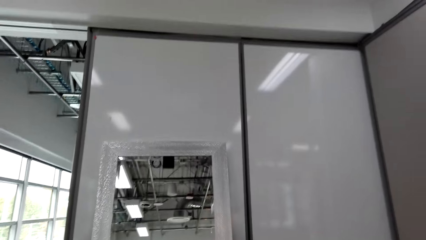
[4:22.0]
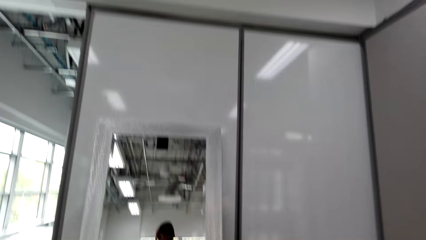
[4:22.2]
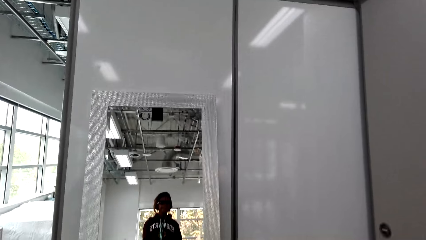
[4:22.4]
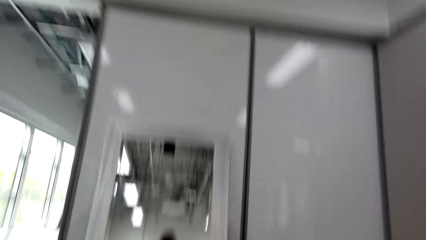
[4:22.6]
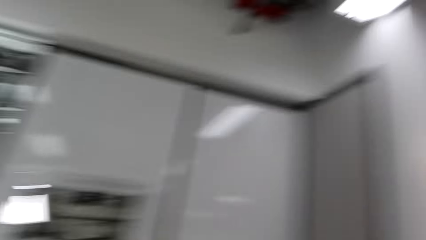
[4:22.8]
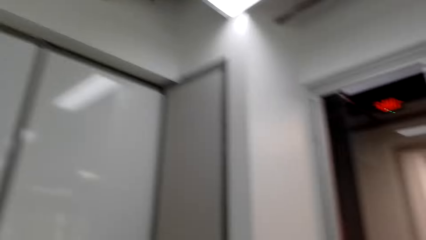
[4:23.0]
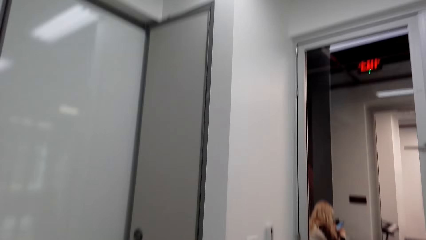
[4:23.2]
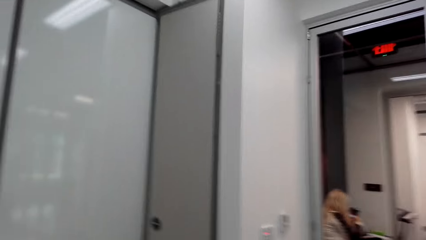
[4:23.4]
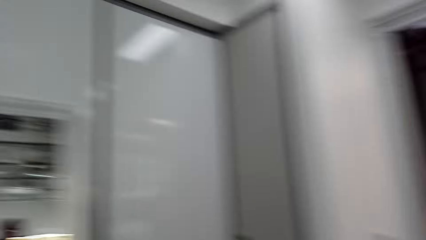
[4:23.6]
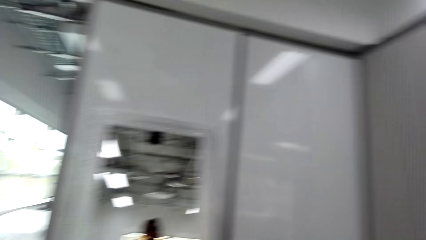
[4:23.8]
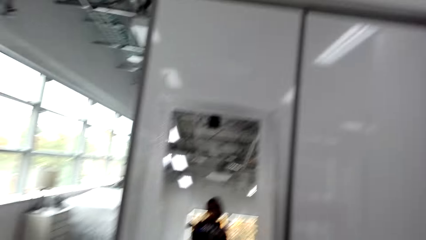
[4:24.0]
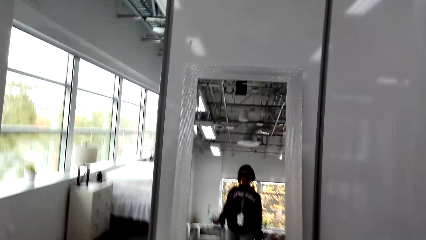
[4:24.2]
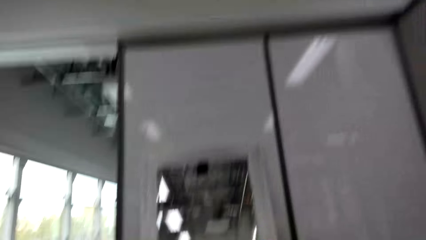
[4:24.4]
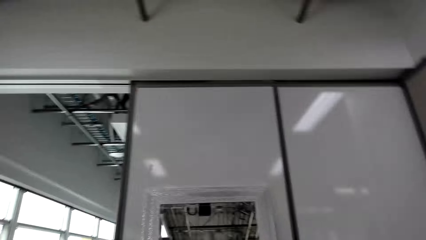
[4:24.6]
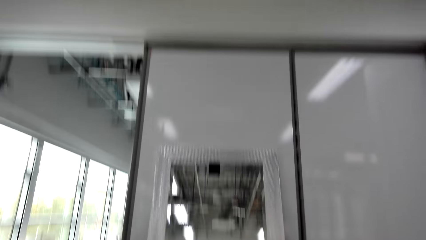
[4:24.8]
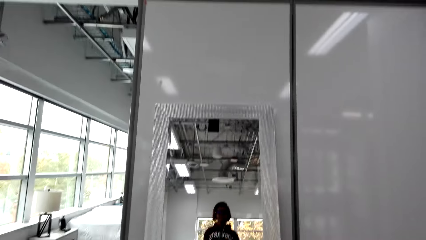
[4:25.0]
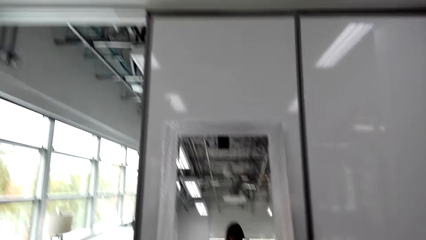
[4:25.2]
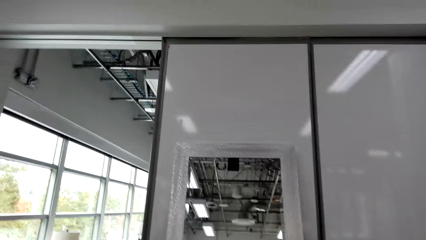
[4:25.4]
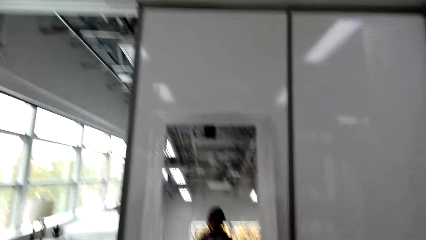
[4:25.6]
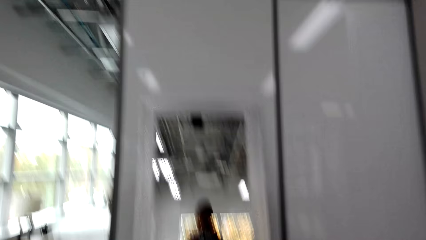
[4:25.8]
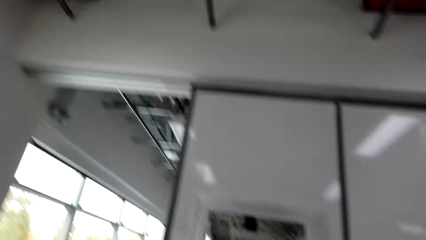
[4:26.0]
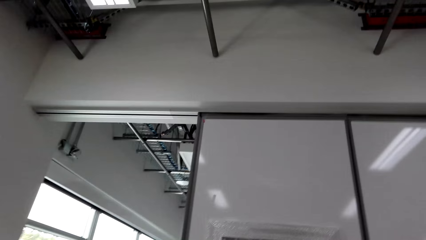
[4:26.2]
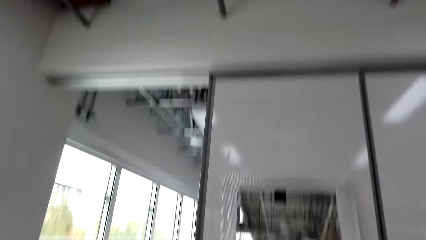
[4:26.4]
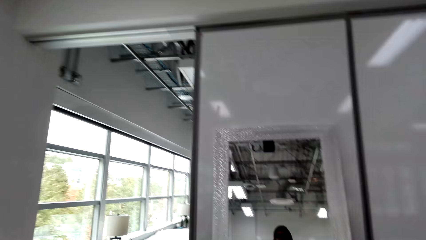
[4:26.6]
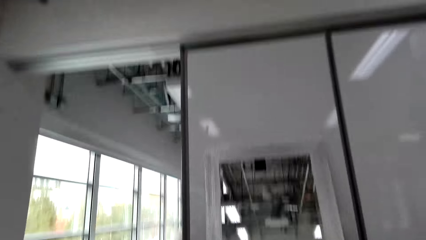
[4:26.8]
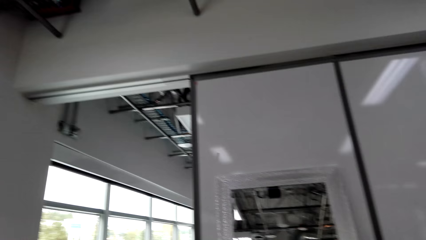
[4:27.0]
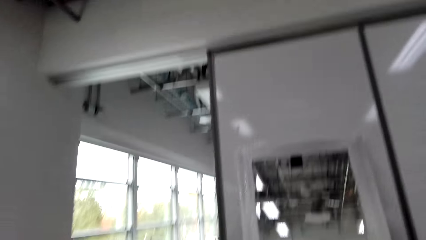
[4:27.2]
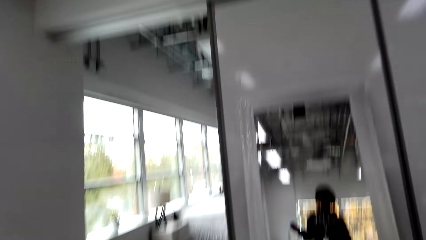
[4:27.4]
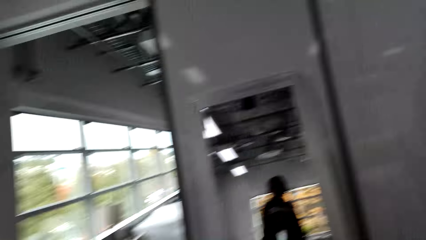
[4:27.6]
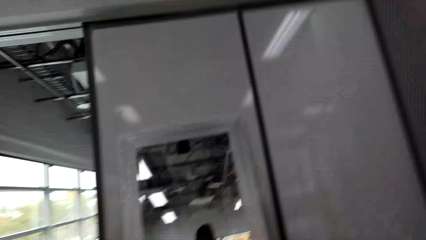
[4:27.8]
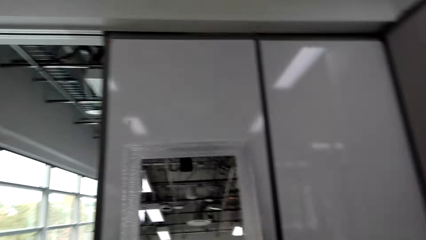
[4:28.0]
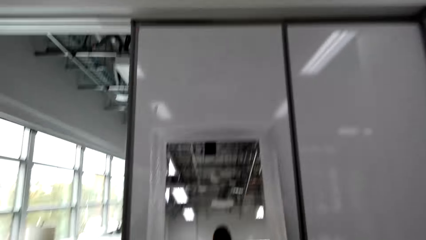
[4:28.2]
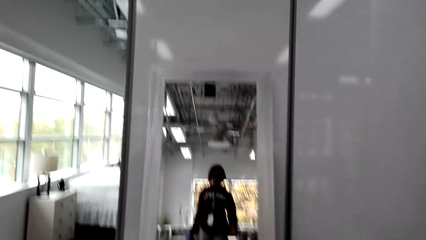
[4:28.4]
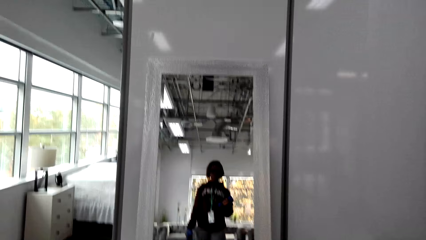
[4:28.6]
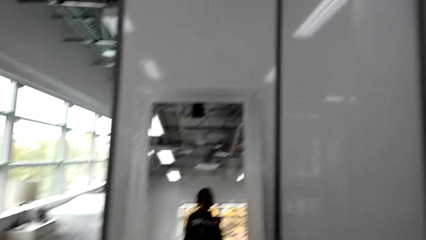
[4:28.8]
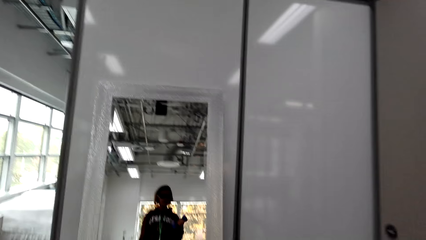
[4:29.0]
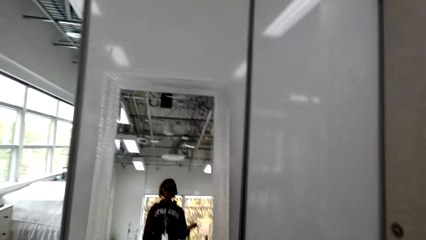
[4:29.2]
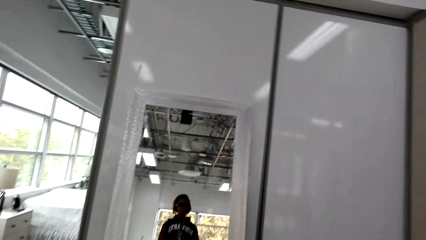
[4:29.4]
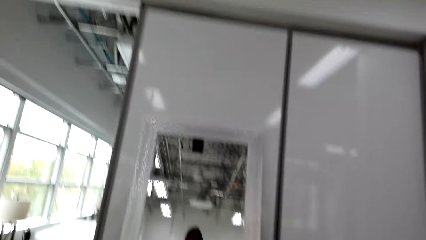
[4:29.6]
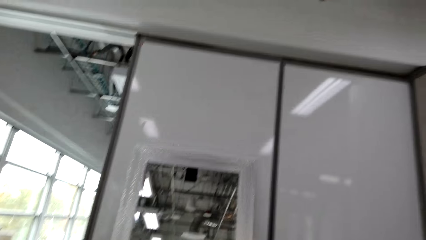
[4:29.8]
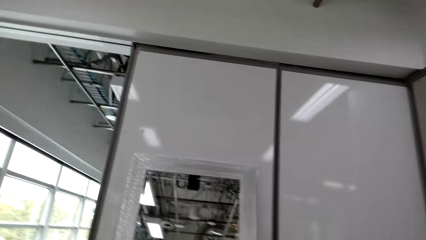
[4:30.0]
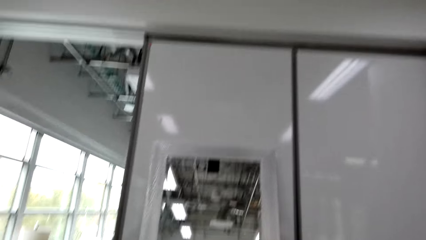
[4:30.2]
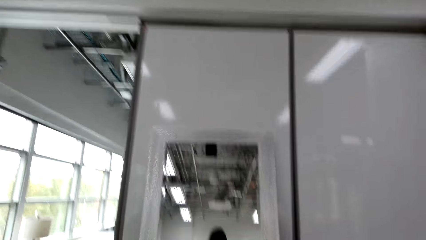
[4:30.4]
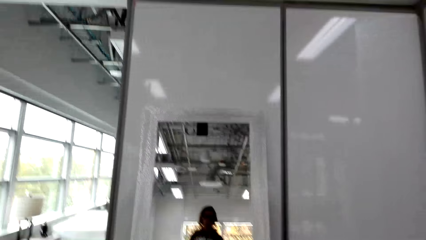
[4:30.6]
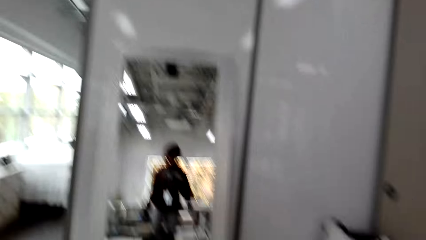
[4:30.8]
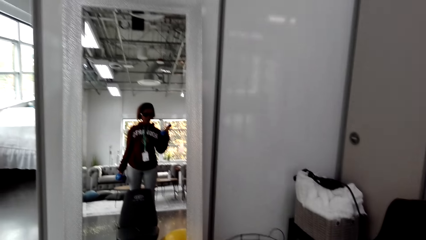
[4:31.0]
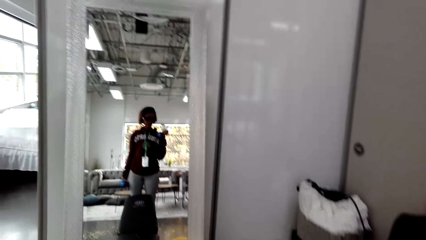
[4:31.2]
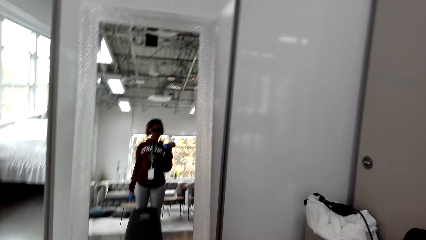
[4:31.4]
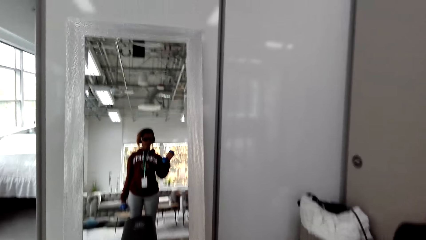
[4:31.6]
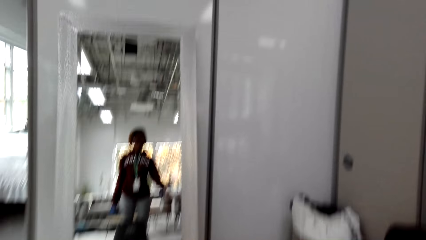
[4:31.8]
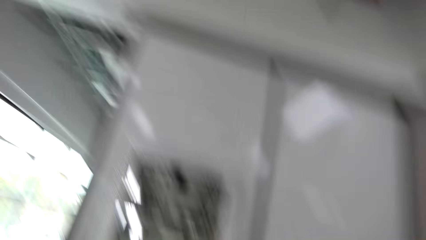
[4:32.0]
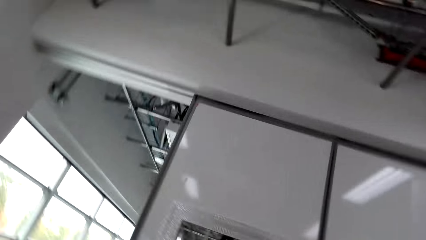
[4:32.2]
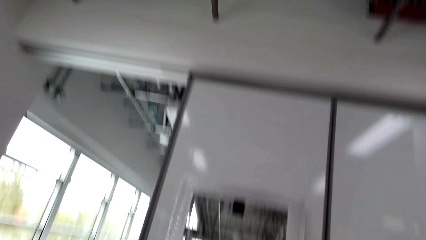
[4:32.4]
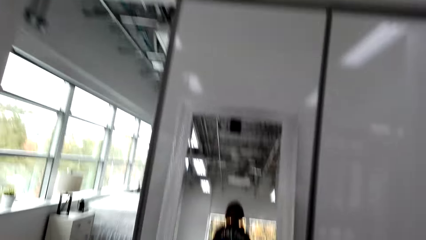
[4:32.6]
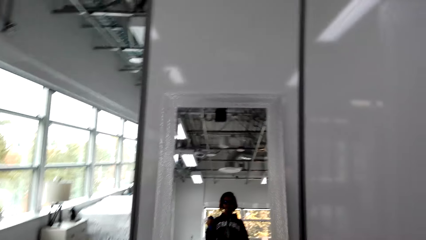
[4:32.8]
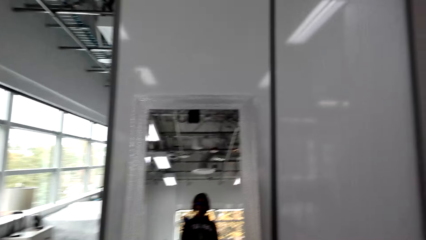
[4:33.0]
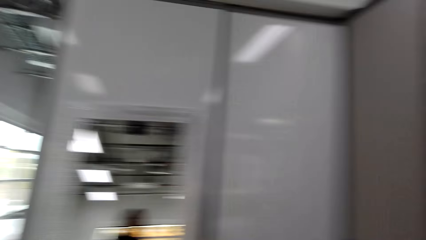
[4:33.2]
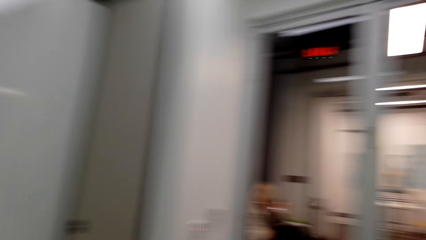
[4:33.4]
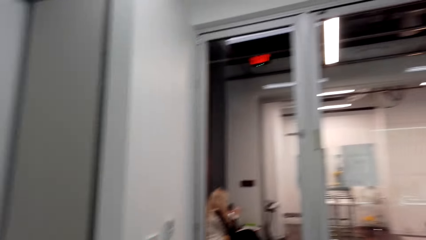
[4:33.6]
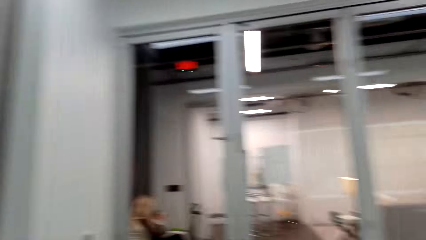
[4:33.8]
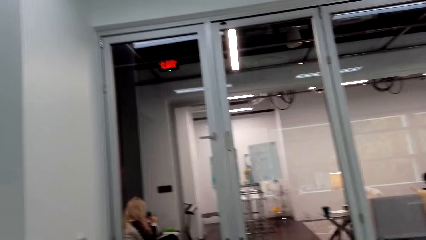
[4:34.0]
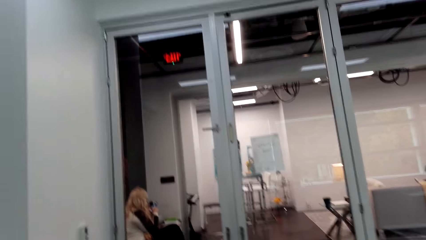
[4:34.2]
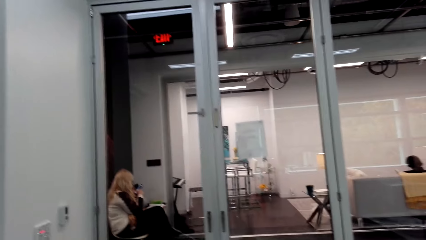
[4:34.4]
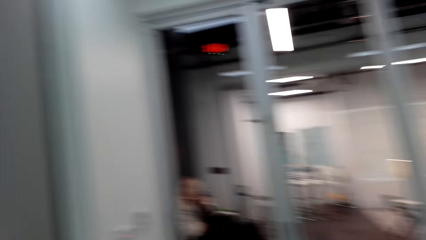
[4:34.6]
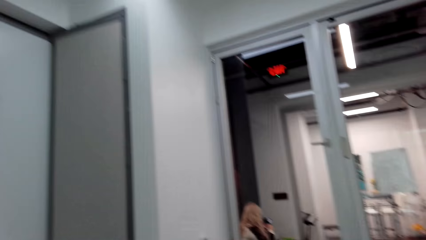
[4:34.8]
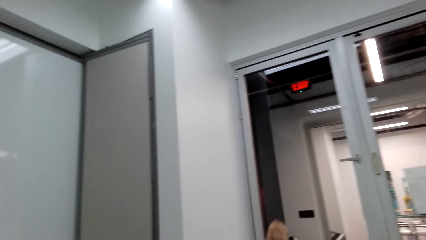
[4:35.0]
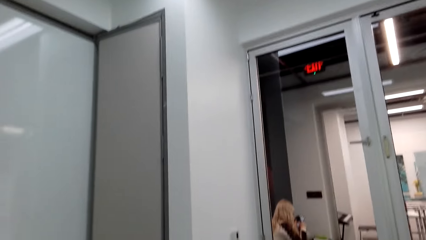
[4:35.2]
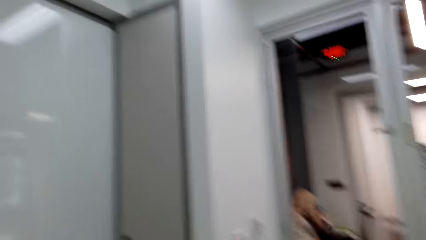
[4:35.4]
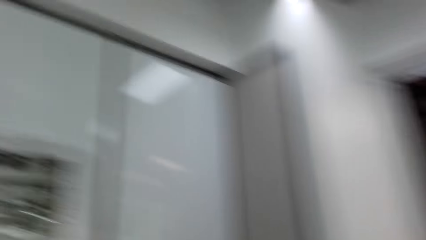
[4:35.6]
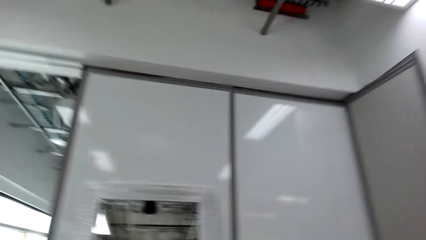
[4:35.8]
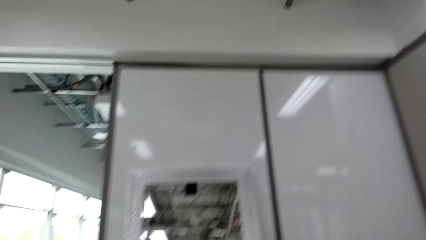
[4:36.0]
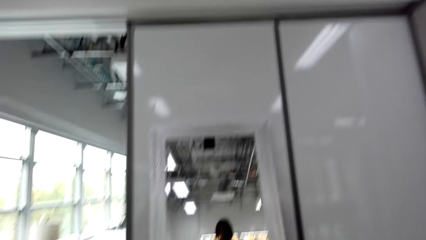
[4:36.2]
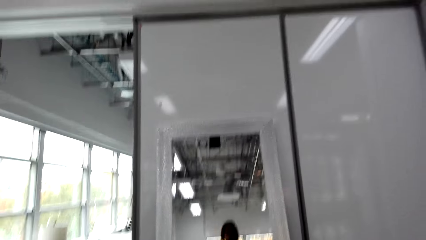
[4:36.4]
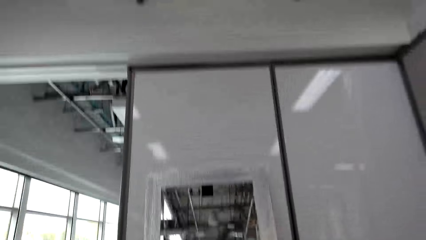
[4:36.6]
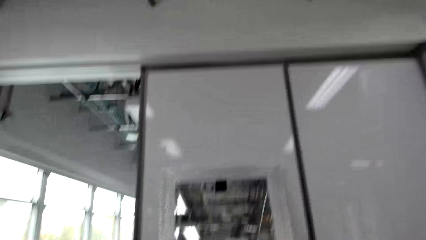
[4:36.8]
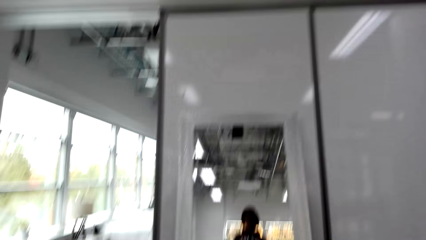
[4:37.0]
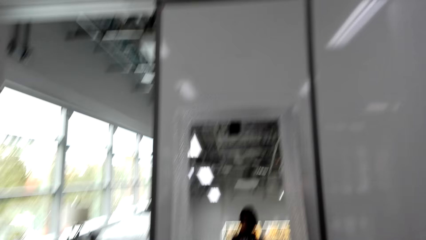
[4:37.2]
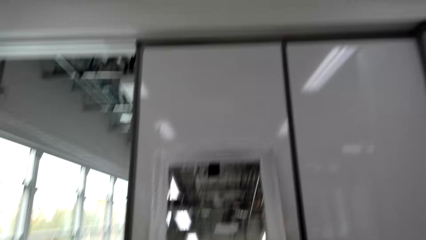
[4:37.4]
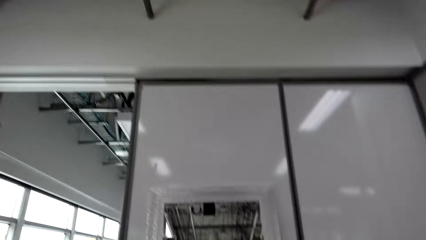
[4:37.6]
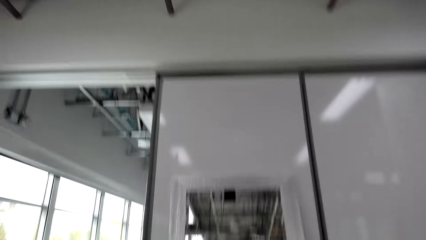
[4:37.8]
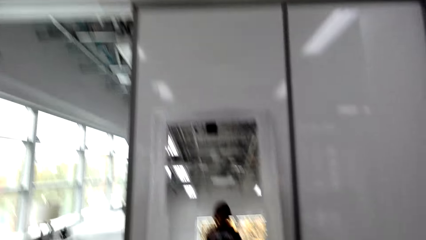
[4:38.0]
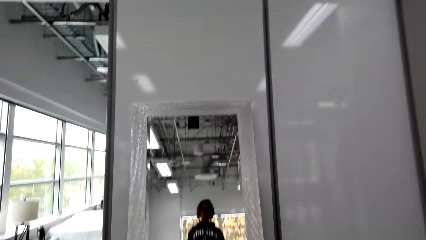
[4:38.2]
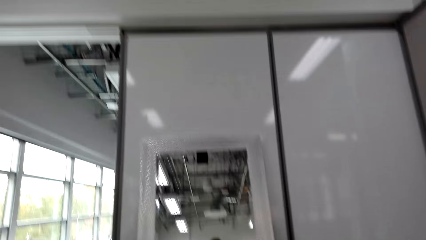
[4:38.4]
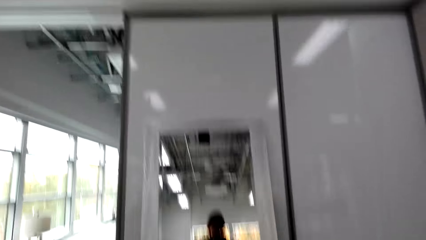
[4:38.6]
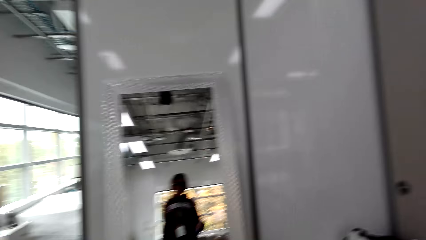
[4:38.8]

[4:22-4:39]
The camera wearer looks around the apartment. They stare at the mirror. They lift the dumbbells. They look around the apartment. They stare at the mirror.
